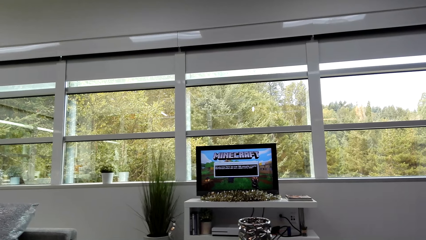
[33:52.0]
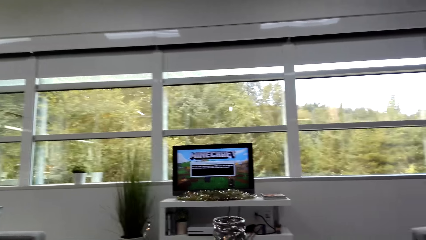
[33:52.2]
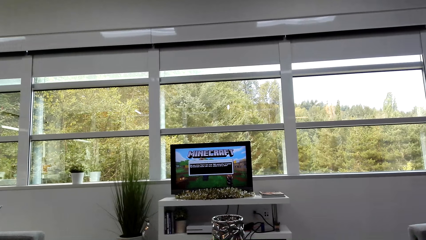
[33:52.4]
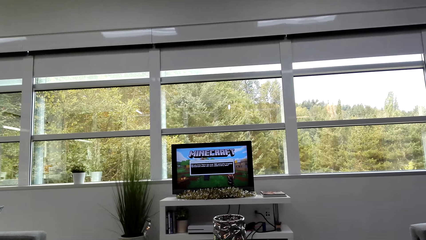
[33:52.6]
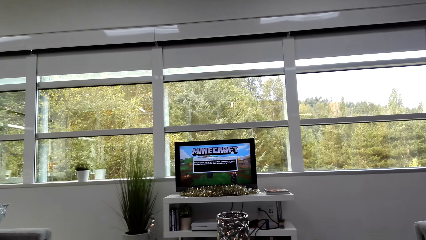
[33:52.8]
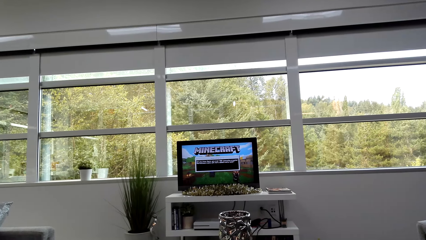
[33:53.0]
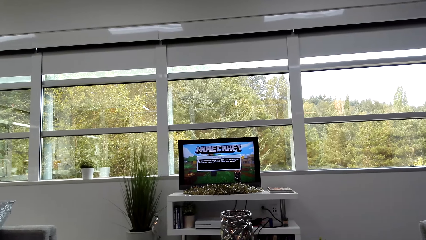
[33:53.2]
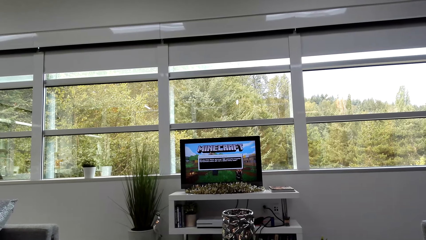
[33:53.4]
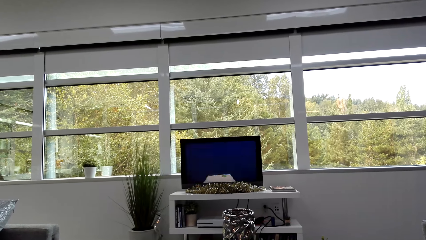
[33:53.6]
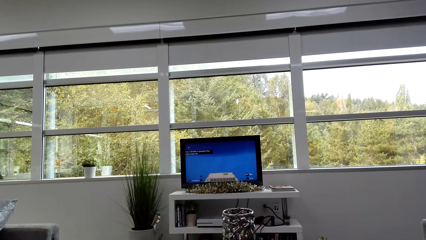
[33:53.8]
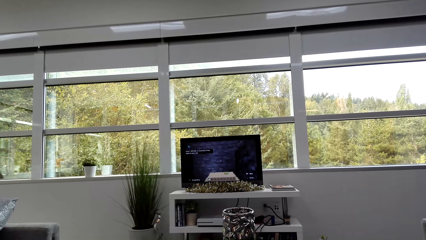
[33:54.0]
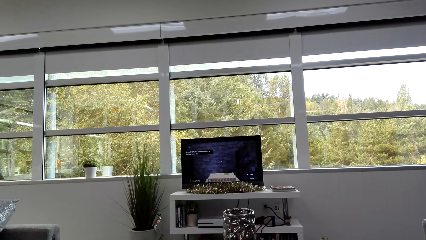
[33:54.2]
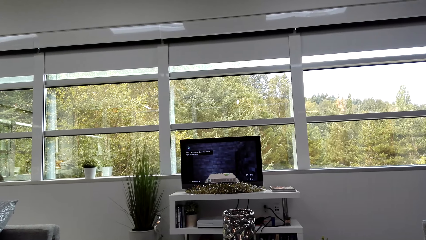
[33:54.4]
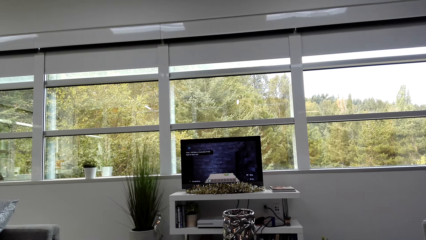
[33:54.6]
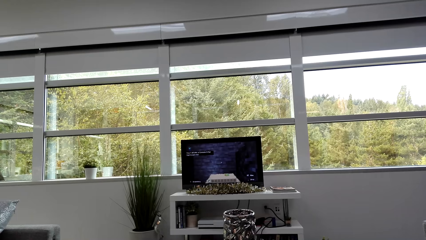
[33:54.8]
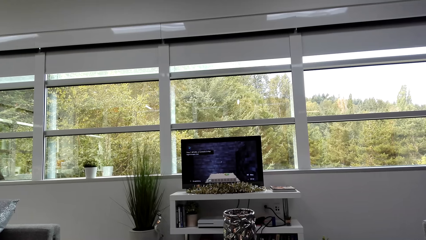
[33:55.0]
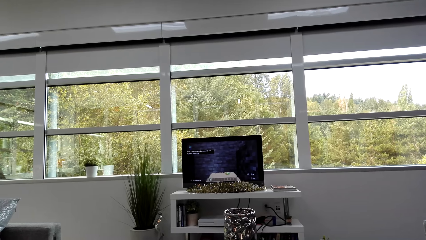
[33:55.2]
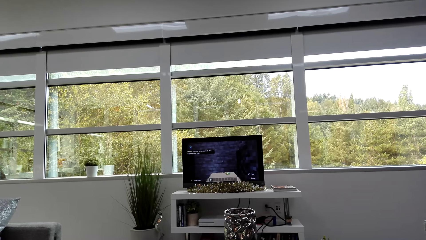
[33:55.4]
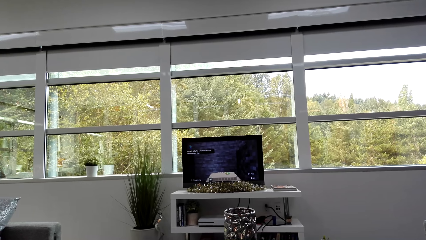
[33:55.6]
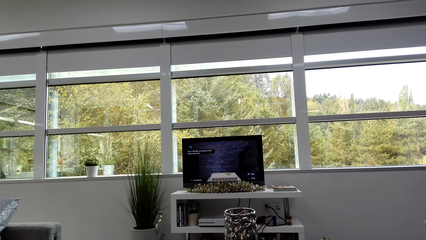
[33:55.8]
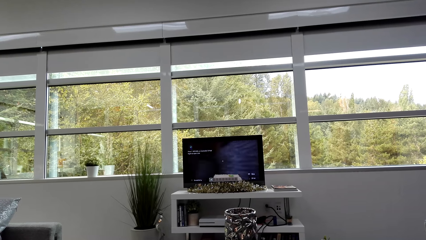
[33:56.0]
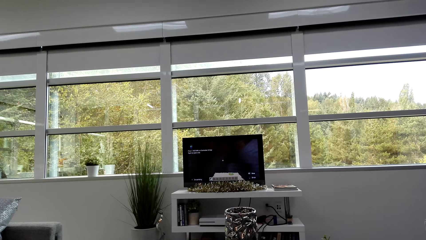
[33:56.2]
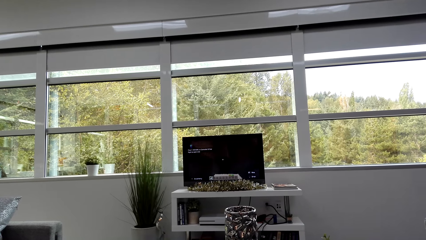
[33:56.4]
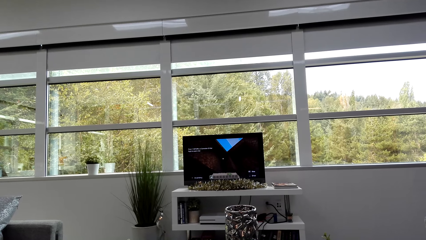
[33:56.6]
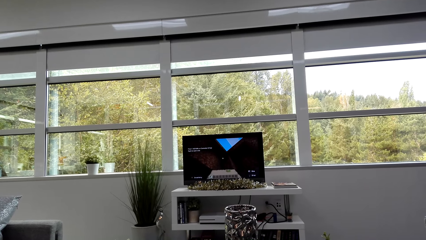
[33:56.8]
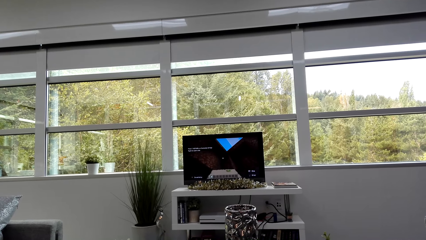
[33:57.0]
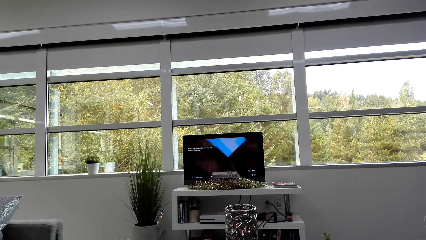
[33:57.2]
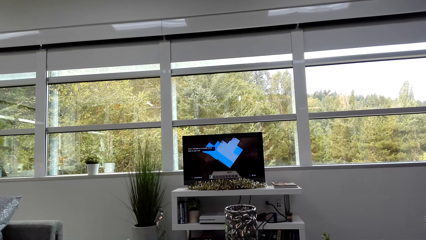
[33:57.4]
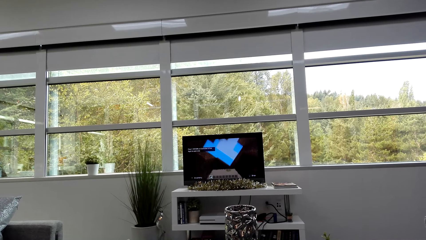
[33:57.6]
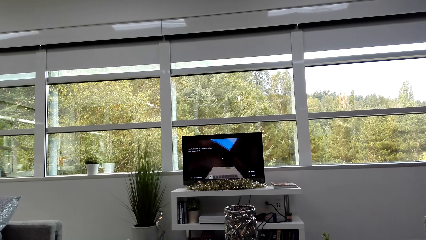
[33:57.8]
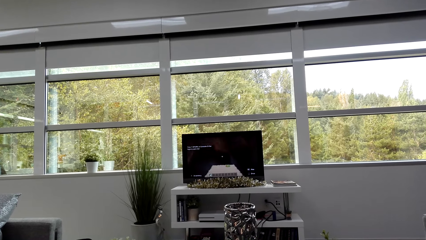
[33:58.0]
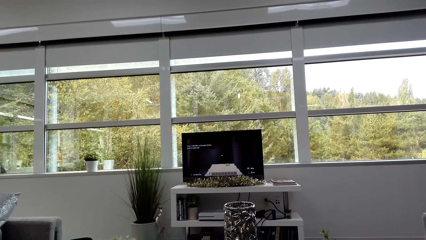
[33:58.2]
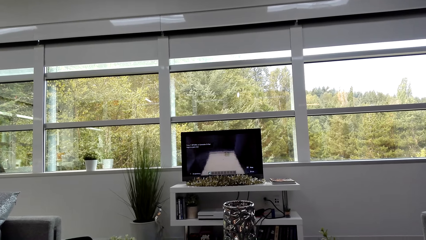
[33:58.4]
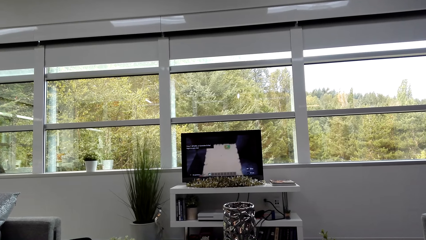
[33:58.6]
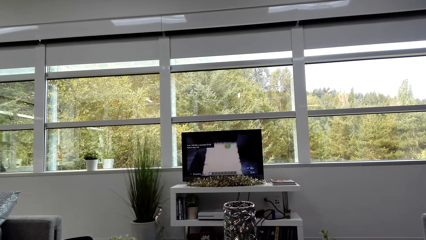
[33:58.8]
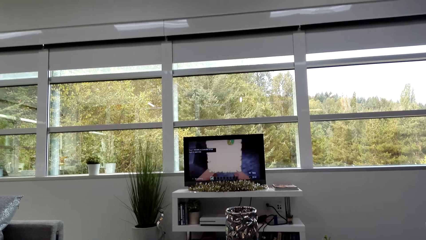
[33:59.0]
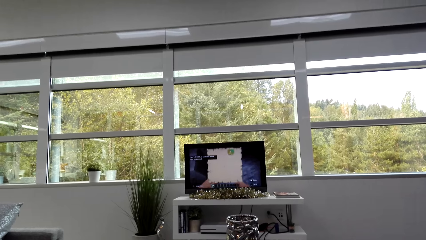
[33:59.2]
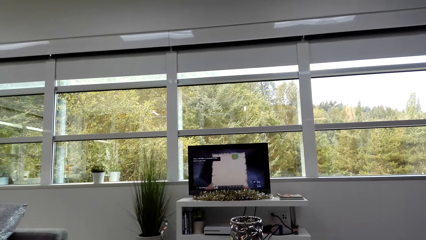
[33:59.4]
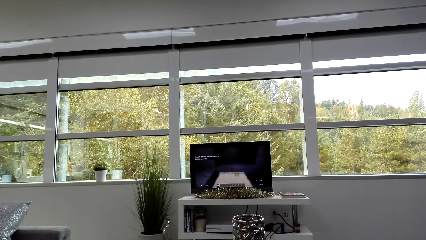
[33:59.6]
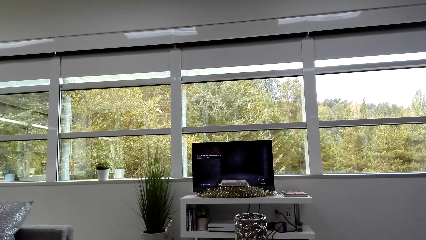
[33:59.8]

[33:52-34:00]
The camera wearer plays a video game.

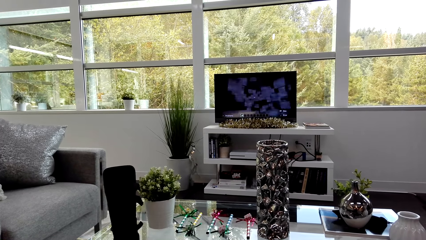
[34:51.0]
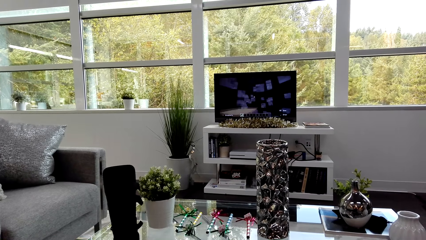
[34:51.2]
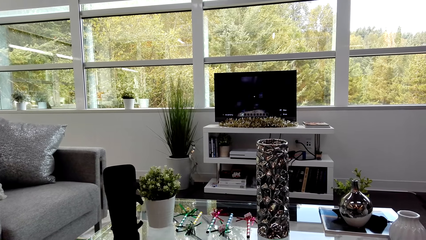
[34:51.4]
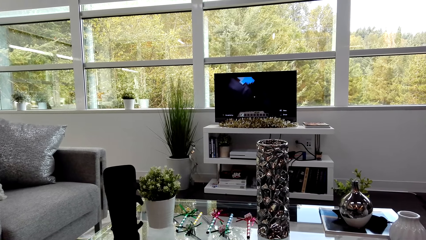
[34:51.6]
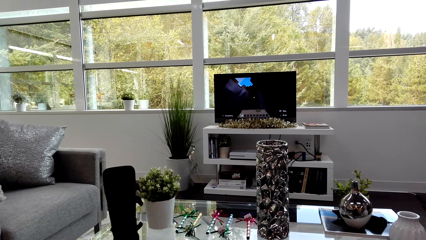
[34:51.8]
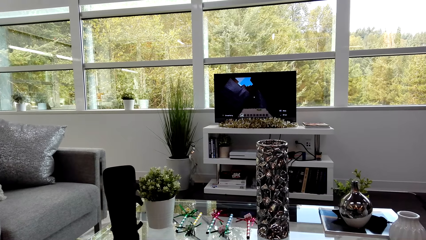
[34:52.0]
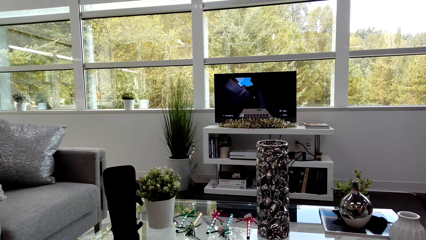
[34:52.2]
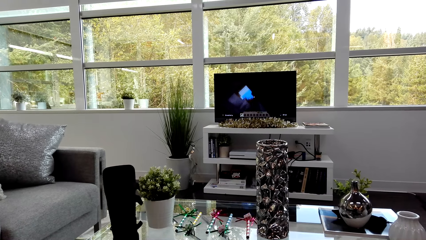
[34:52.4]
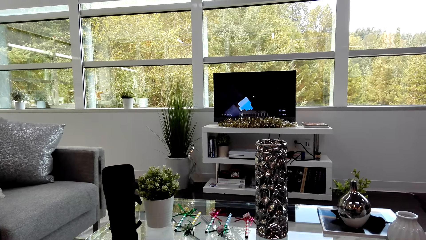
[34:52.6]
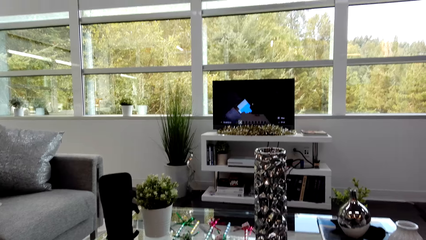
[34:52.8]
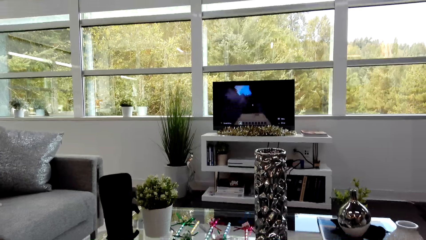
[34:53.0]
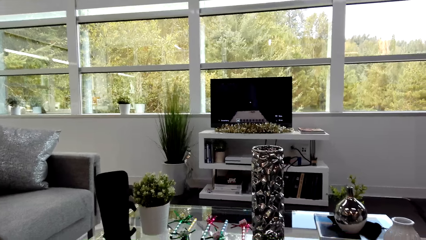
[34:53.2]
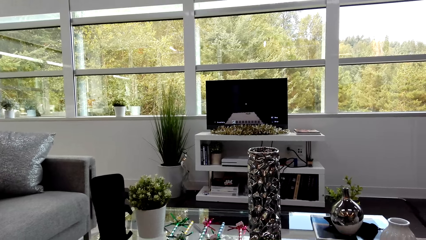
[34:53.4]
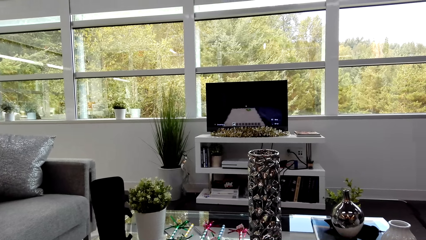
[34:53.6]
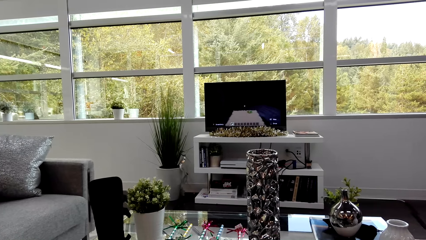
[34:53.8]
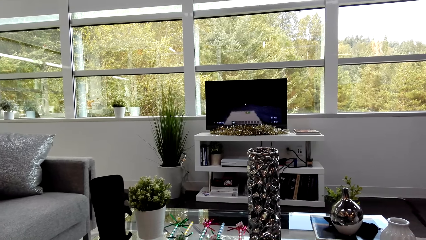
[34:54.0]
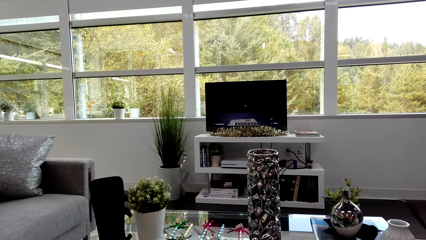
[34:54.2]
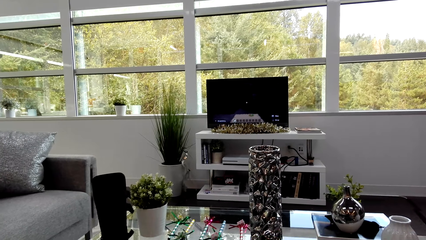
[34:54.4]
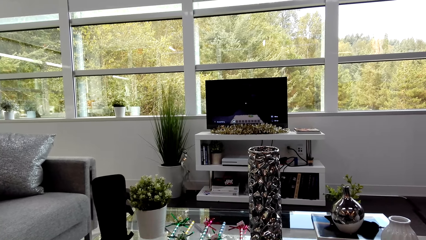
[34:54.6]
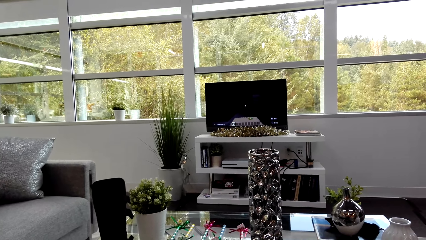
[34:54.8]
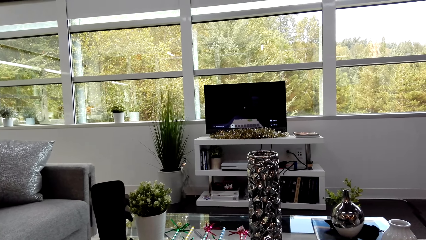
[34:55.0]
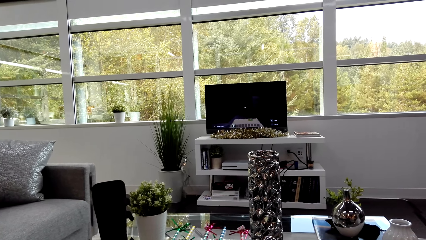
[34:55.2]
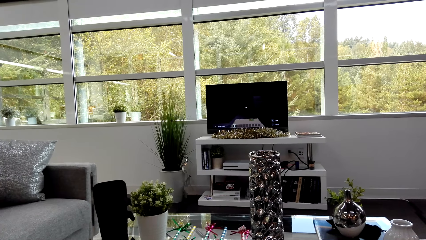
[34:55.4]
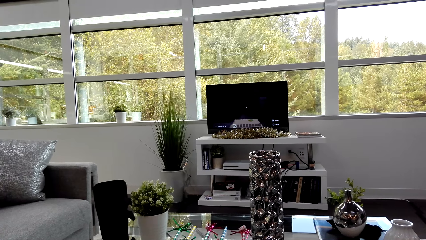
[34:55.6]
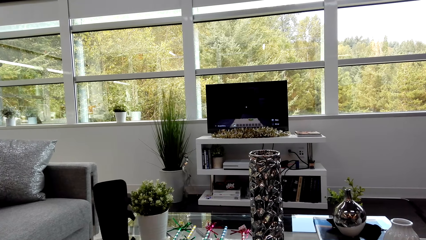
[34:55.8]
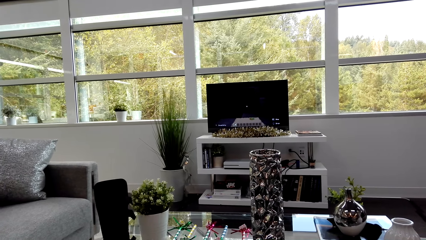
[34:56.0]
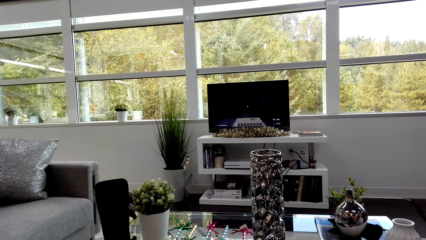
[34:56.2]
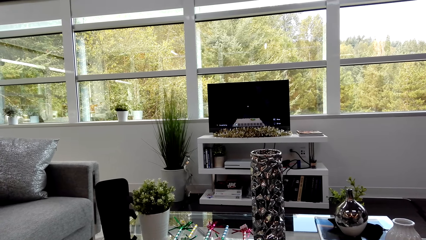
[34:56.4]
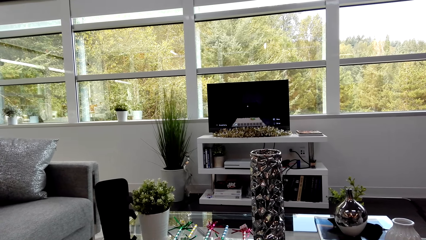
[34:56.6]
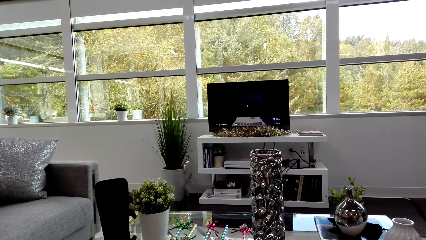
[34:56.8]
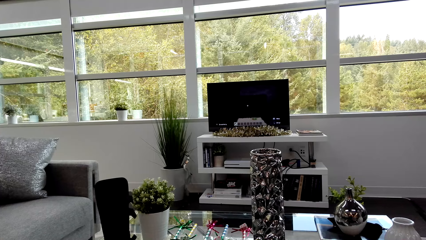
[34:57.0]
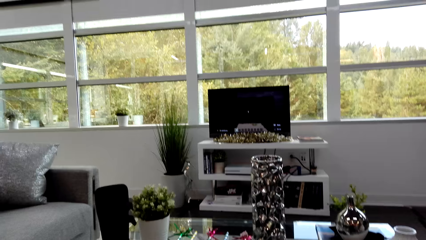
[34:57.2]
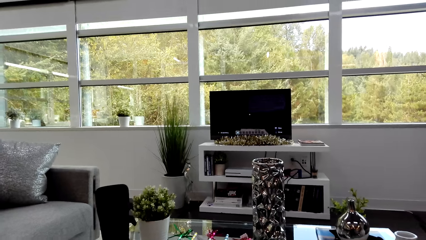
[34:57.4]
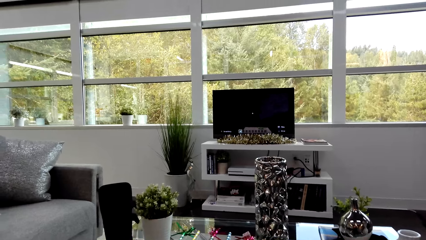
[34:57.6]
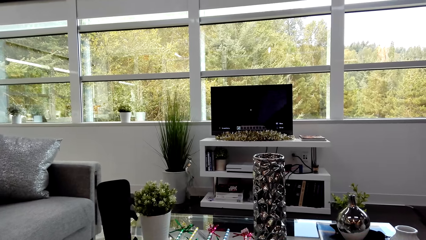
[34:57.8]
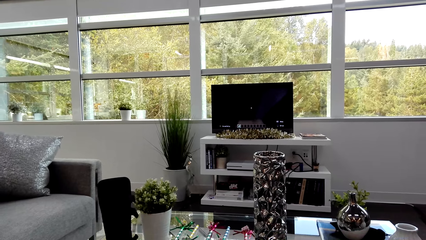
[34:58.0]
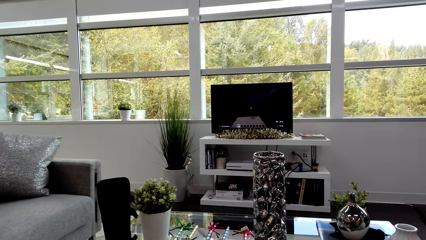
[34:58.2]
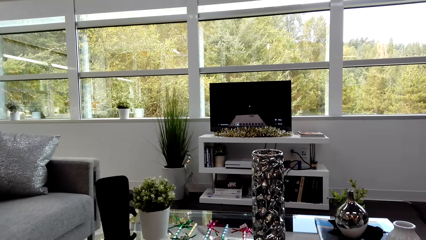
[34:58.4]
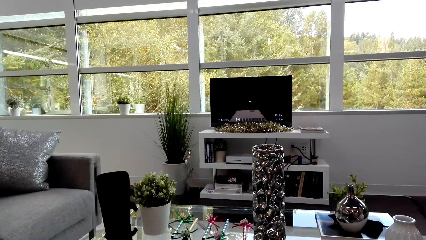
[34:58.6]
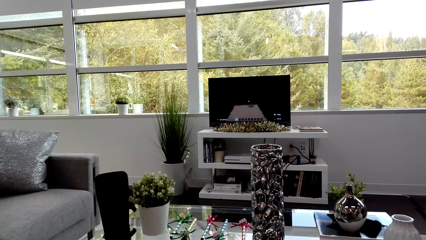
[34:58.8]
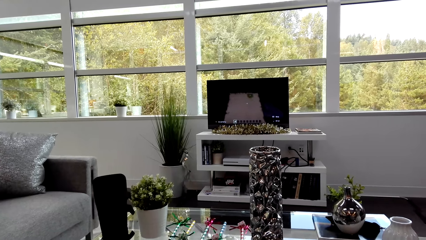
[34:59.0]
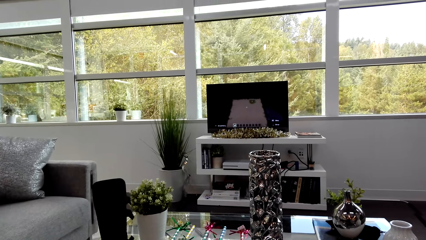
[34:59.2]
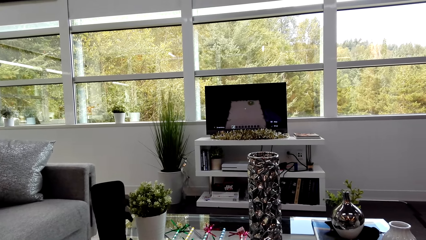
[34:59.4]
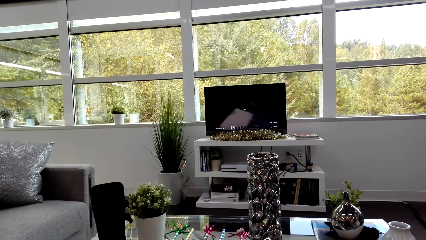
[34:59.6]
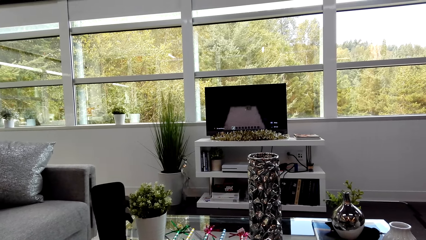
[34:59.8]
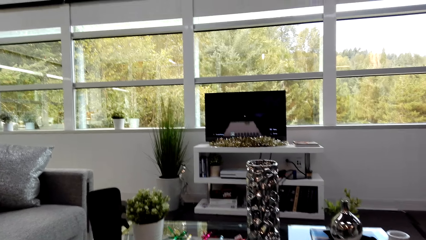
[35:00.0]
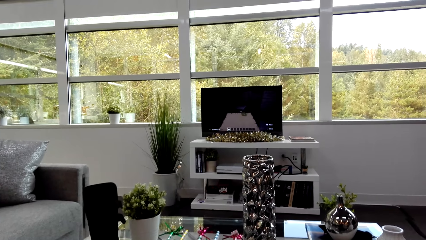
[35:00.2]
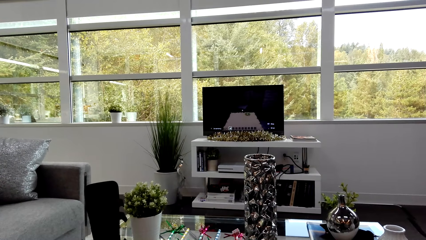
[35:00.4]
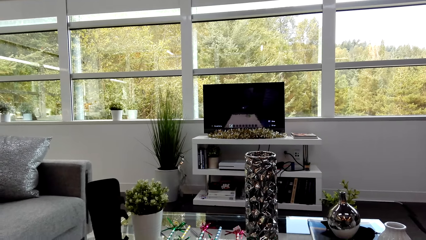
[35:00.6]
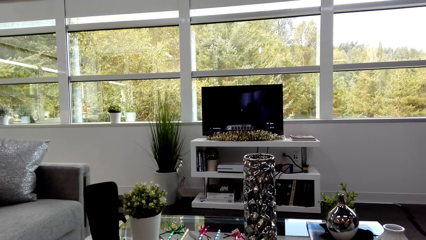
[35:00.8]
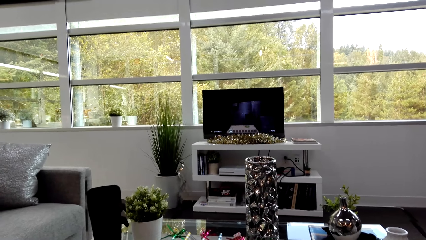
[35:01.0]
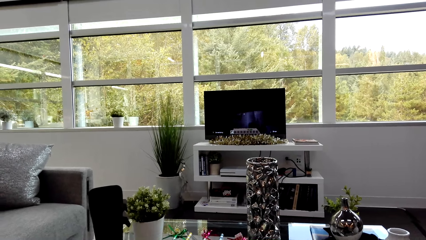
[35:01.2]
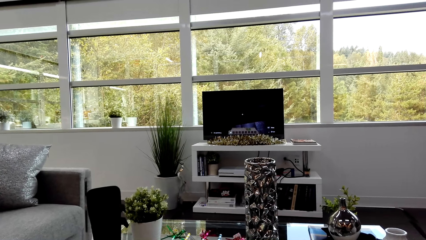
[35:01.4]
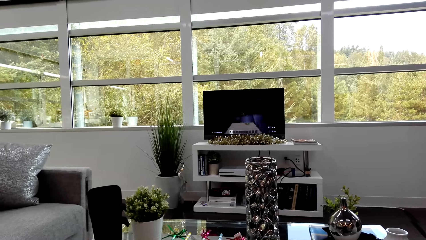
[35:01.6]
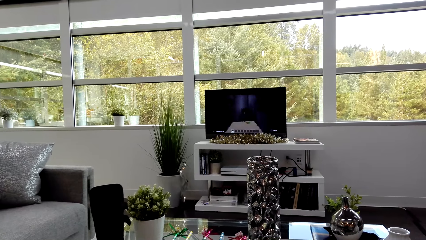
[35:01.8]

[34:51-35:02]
The camera wearer converses with a man. They play a video game.
